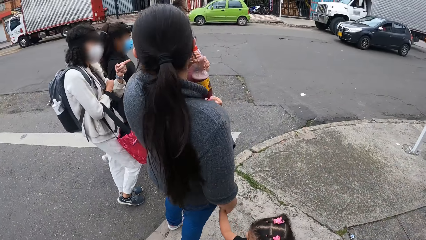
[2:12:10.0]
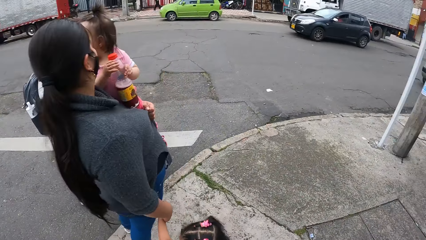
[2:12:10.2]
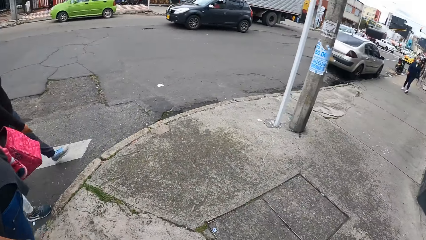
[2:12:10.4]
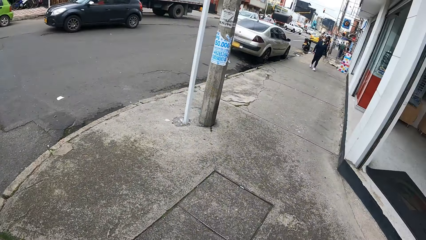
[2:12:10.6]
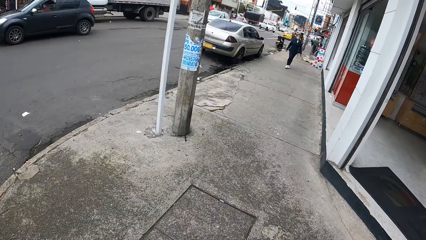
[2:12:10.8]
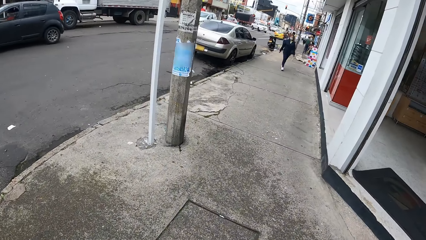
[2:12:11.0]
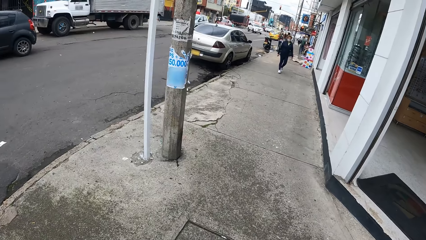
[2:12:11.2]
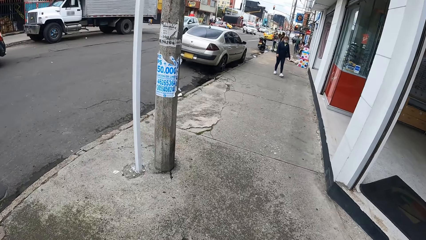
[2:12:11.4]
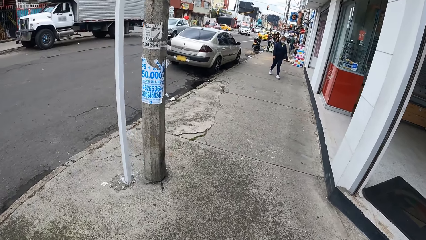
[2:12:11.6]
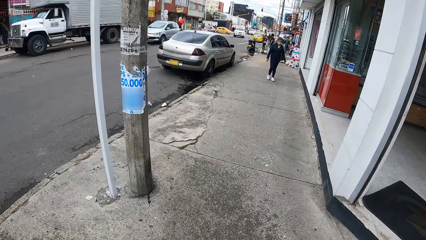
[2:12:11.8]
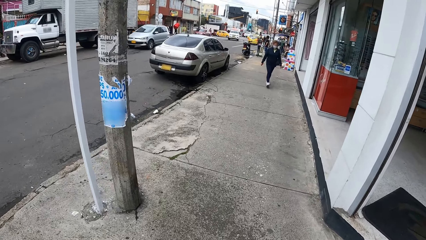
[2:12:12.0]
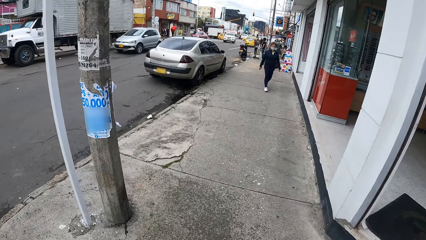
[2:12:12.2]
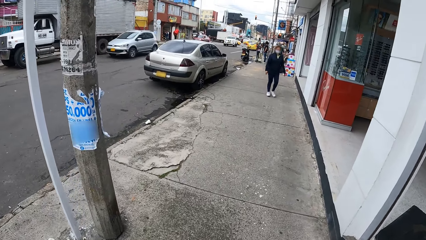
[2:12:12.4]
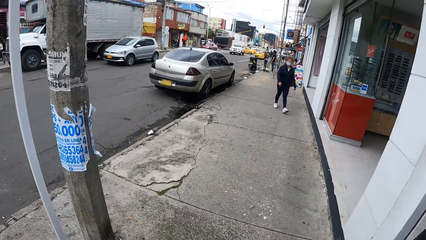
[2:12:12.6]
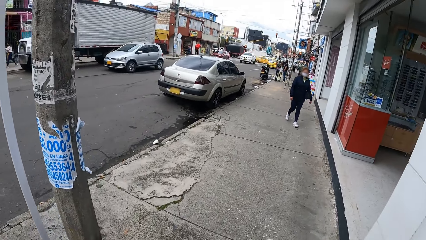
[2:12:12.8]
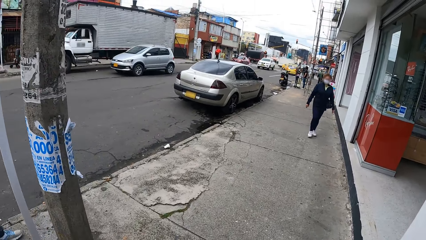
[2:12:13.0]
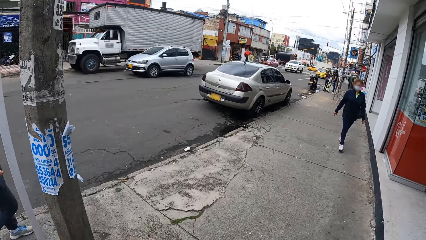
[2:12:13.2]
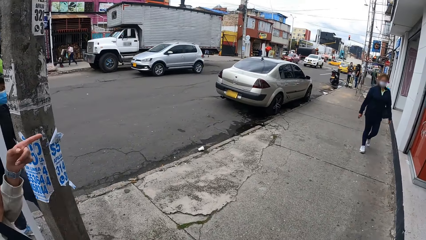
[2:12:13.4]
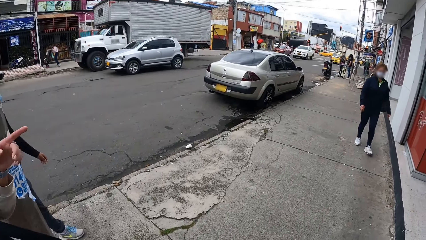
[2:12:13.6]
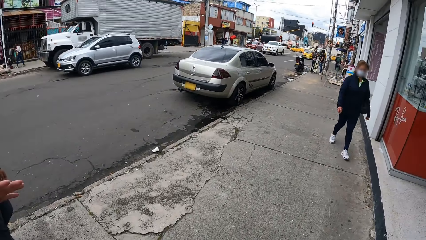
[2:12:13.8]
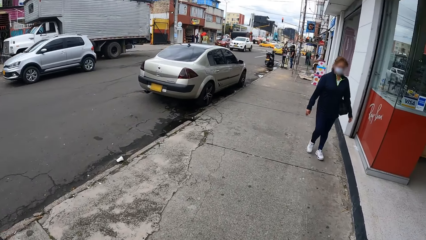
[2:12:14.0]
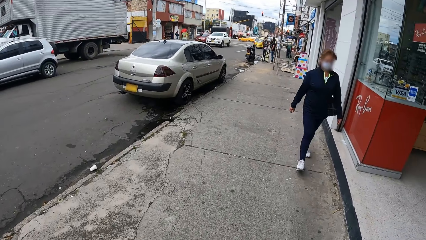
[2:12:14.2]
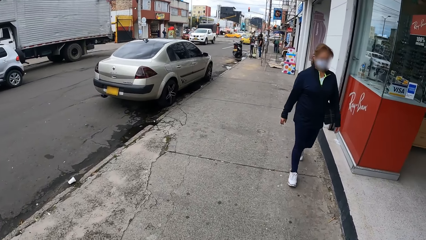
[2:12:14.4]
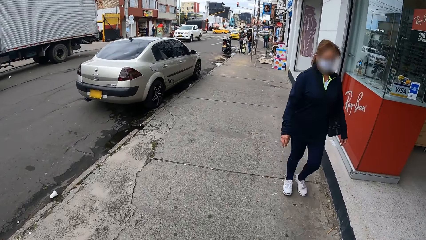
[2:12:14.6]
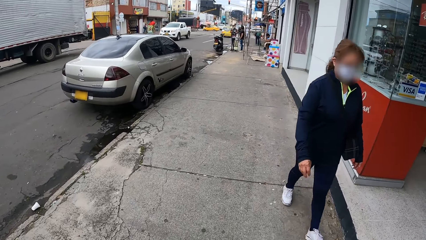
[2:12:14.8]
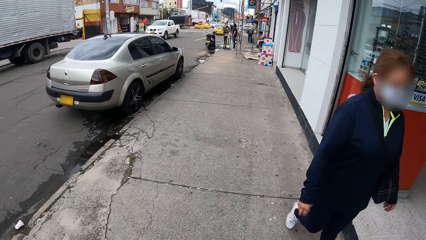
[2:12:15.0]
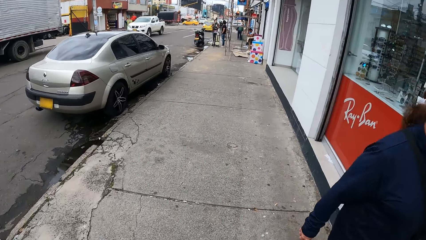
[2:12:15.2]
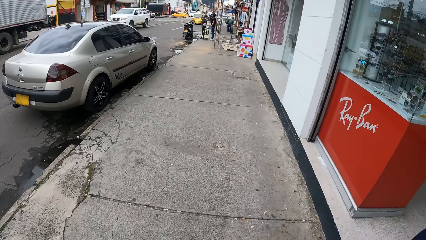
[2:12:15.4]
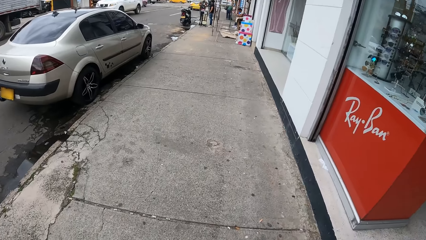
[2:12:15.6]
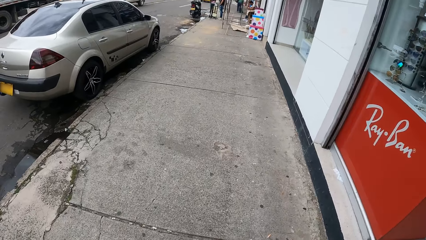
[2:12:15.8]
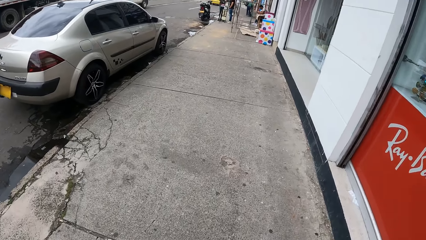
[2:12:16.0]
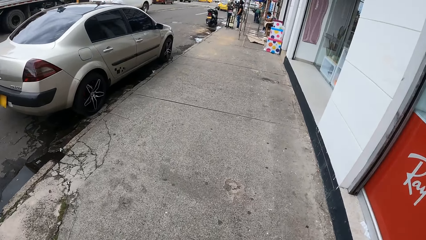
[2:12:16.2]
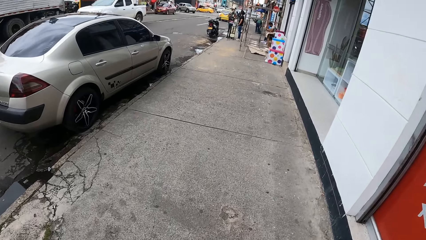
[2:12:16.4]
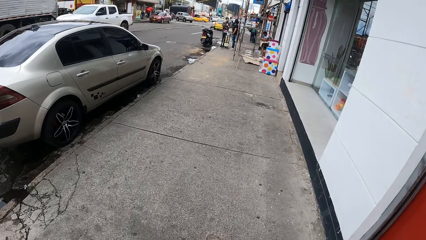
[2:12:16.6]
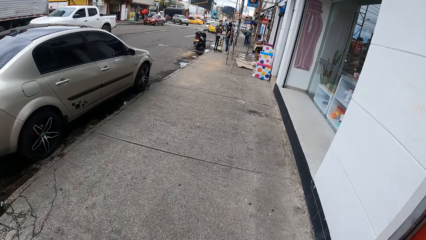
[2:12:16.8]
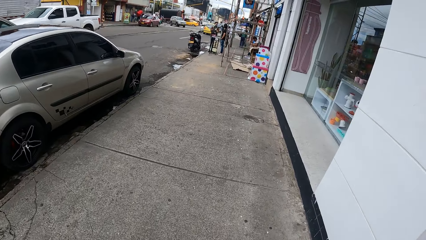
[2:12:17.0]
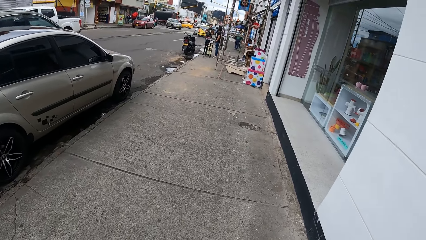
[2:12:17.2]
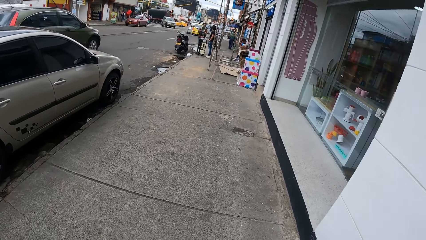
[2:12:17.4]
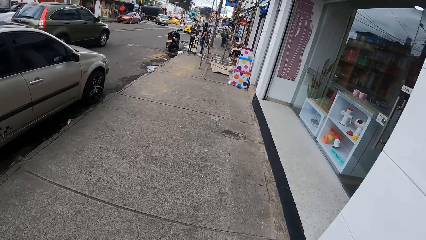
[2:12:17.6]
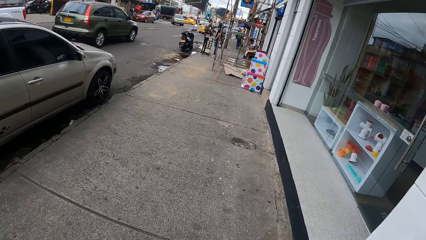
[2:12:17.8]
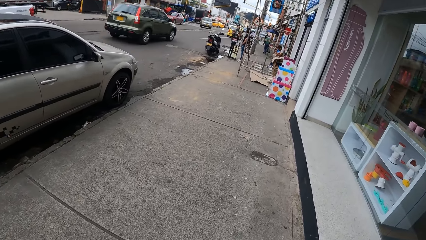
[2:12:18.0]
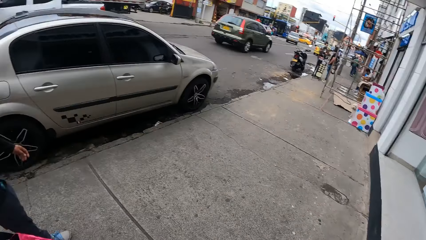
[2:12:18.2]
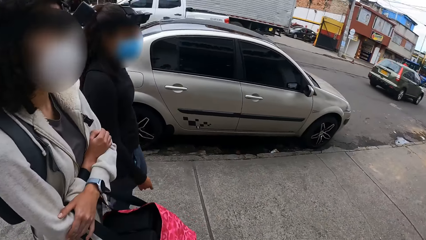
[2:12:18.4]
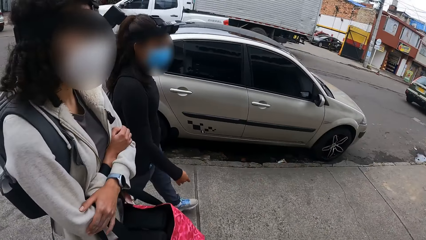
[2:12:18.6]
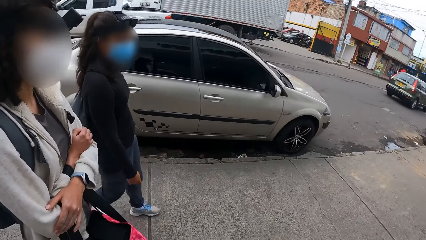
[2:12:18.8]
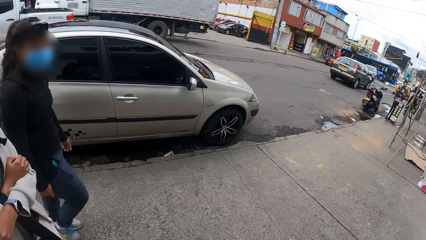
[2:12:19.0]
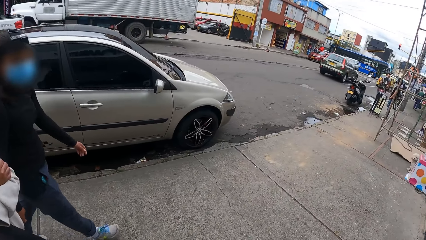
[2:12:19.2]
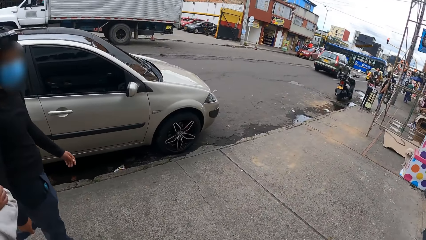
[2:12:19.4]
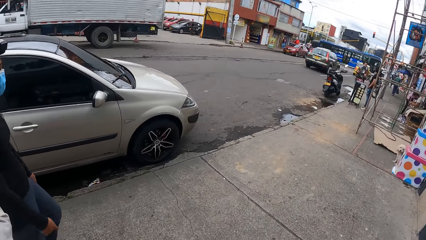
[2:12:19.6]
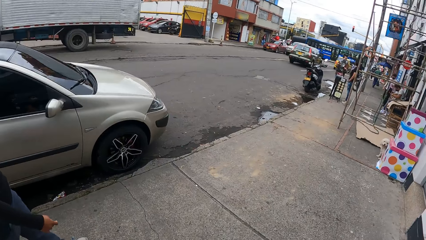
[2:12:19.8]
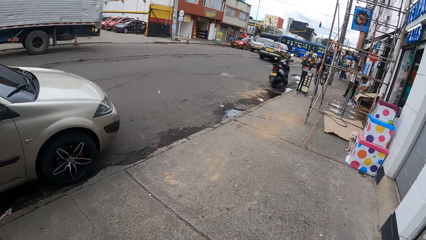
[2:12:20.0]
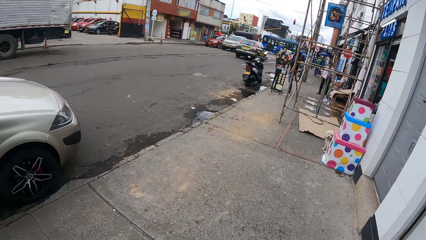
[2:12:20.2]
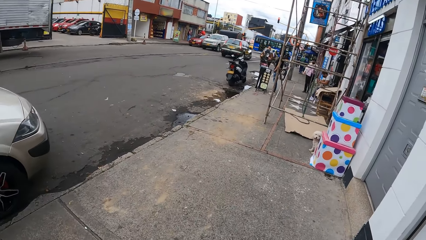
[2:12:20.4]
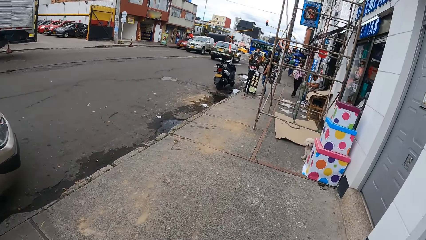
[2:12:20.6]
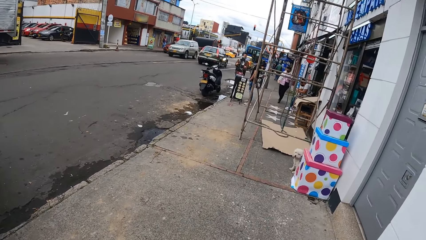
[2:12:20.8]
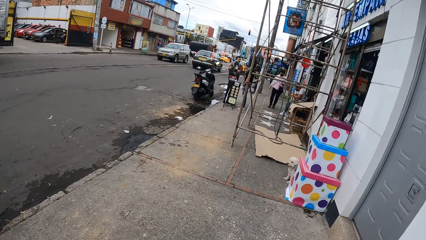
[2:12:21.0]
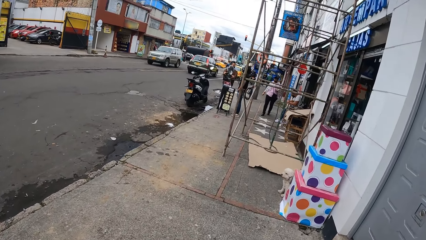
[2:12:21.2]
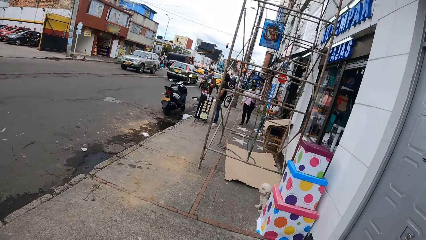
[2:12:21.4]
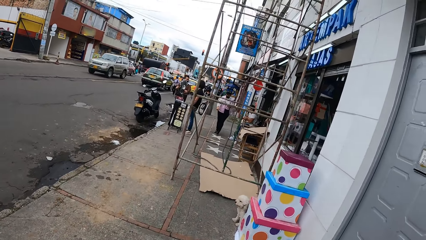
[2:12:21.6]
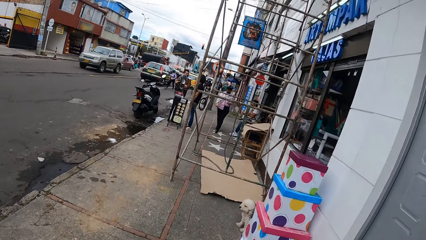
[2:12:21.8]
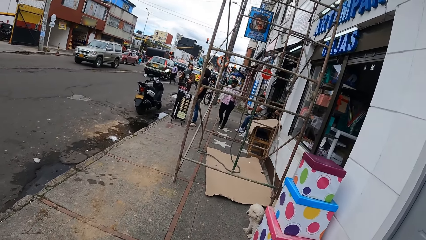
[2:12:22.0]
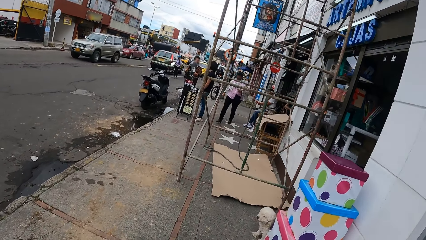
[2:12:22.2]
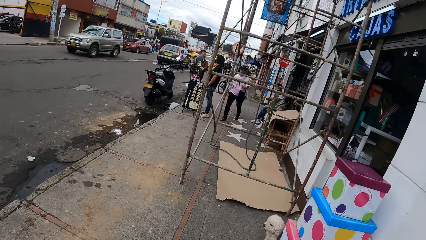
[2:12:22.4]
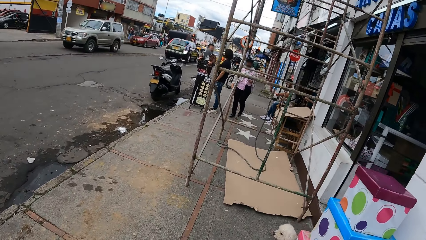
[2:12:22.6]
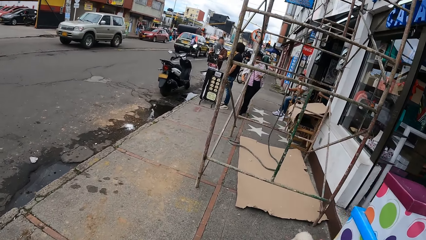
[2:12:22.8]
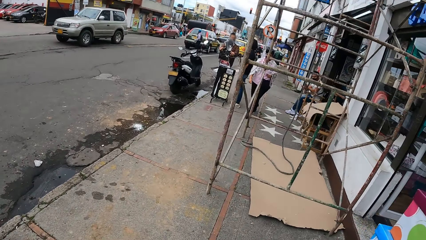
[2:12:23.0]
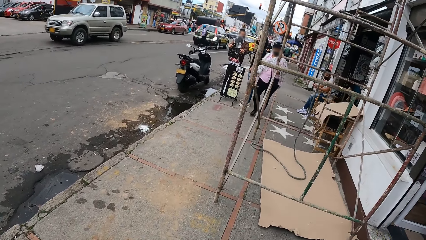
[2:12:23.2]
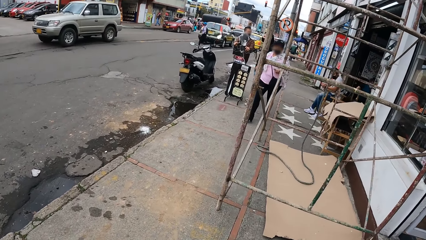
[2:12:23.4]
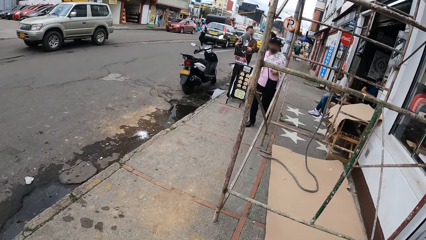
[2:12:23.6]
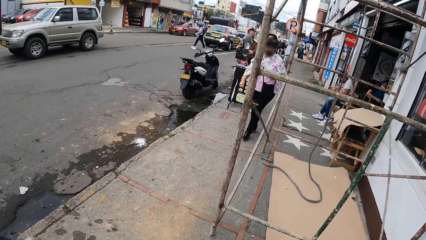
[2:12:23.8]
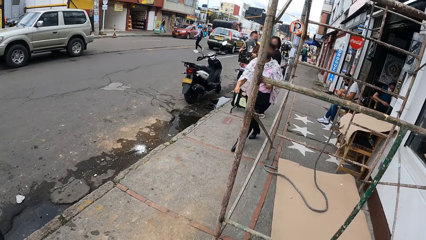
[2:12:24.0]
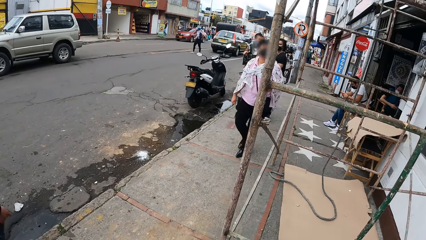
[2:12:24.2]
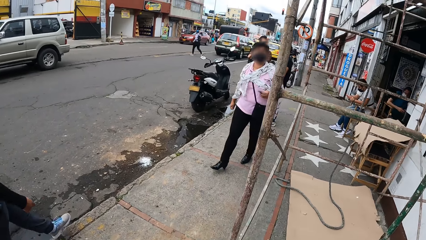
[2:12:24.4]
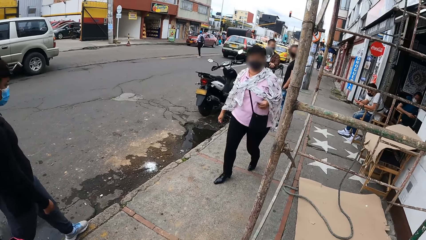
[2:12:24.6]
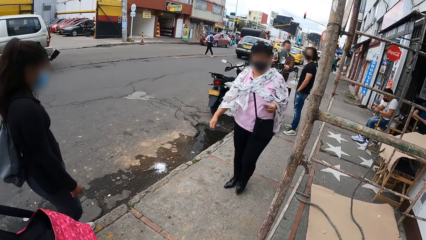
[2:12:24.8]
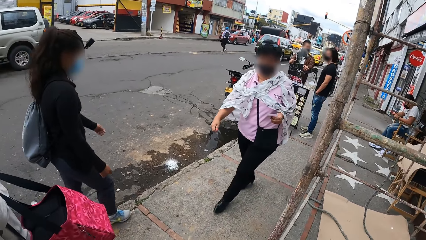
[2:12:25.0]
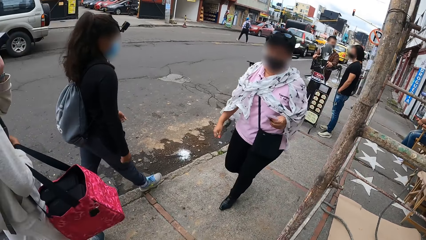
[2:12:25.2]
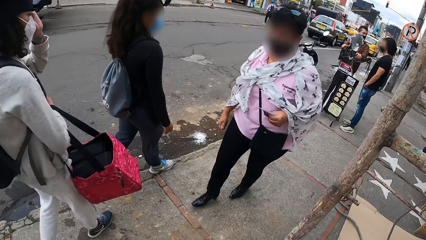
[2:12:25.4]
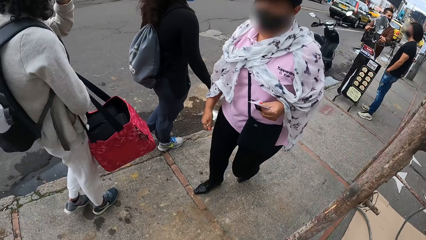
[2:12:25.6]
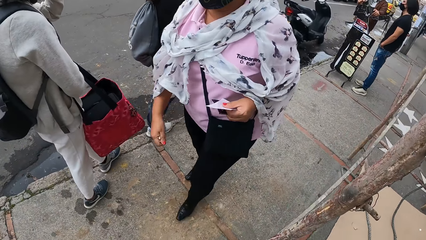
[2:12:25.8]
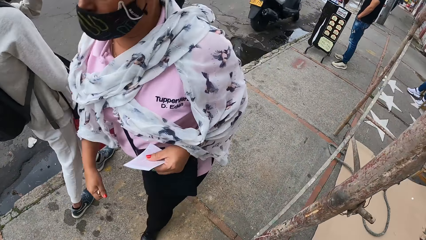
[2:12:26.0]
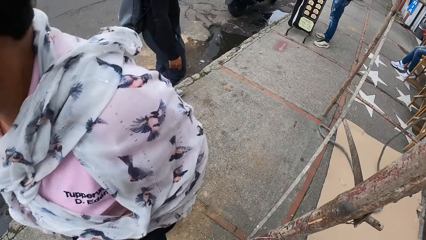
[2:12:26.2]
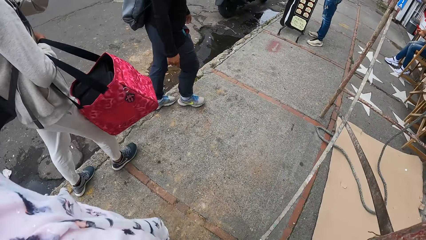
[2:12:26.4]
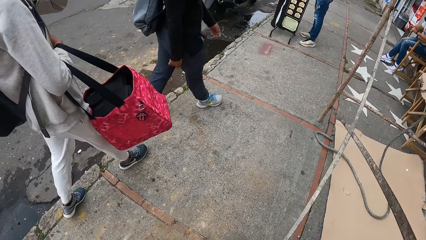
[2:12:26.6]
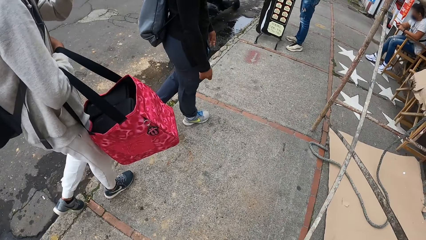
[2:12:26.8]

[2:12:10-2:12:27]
The camera wearer looks around. They walk around. They look around. They walk around.
